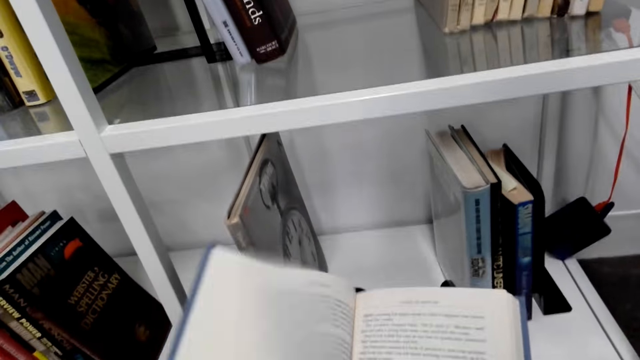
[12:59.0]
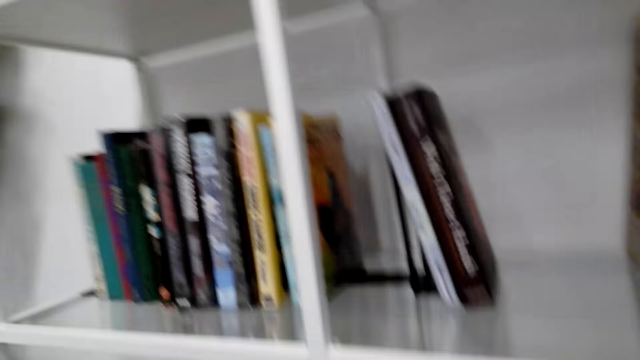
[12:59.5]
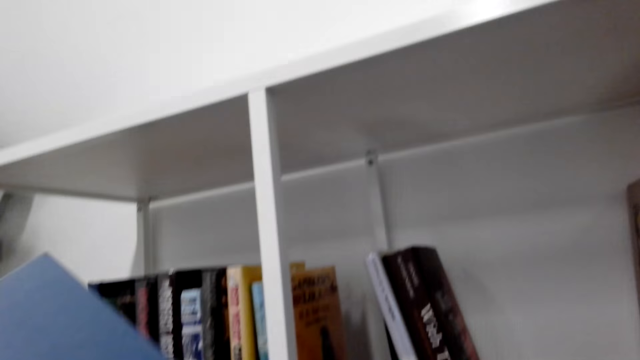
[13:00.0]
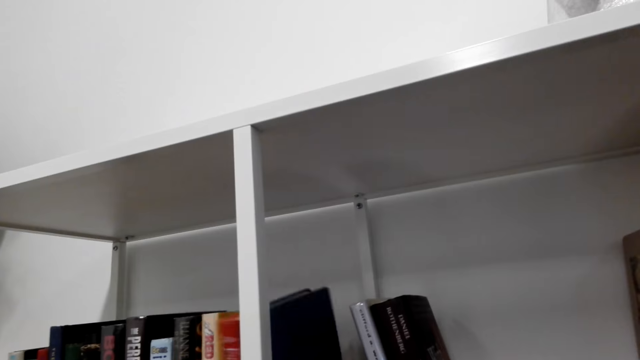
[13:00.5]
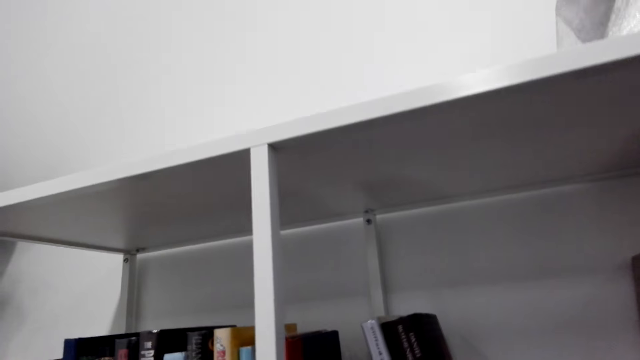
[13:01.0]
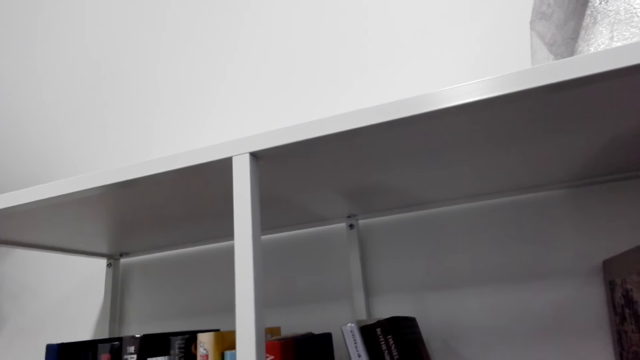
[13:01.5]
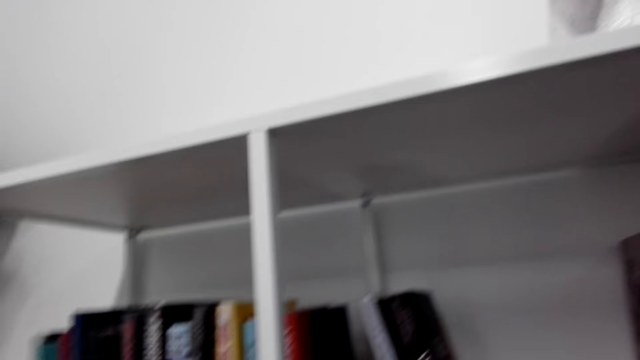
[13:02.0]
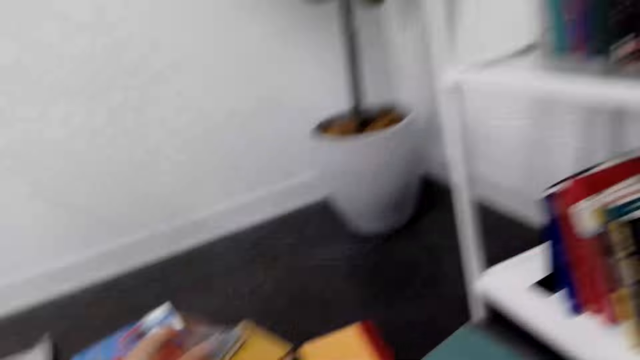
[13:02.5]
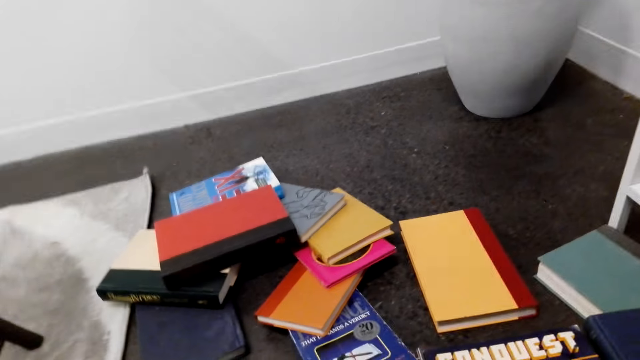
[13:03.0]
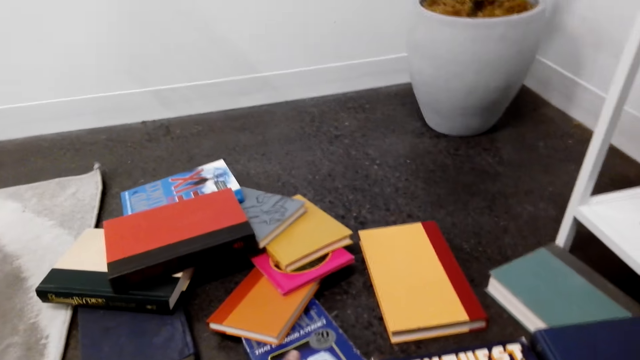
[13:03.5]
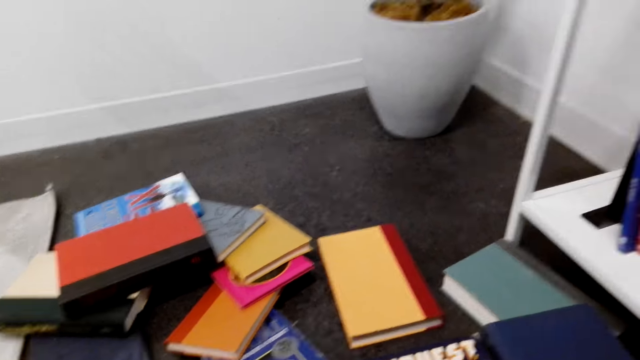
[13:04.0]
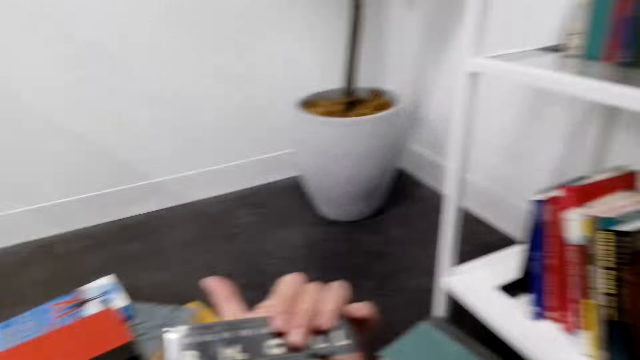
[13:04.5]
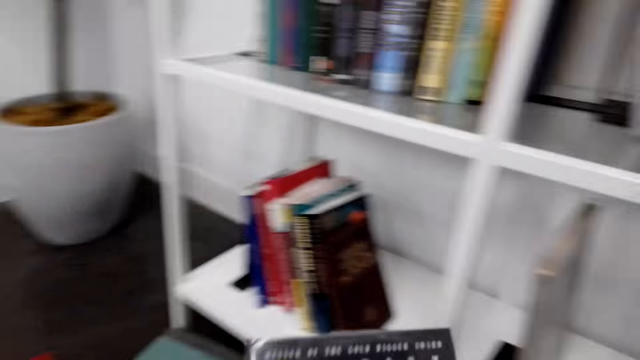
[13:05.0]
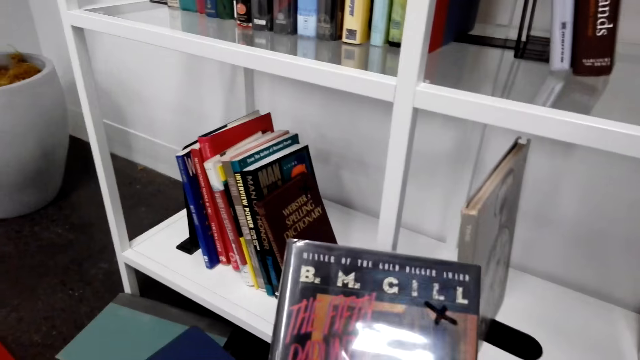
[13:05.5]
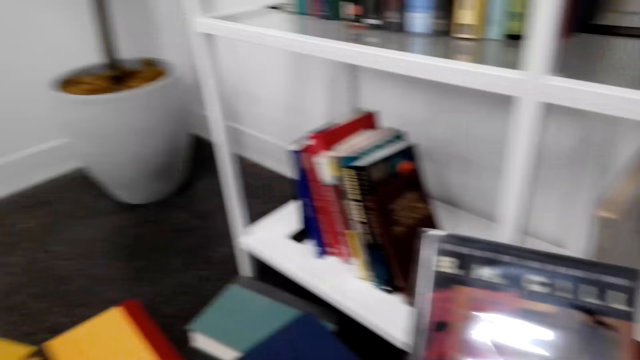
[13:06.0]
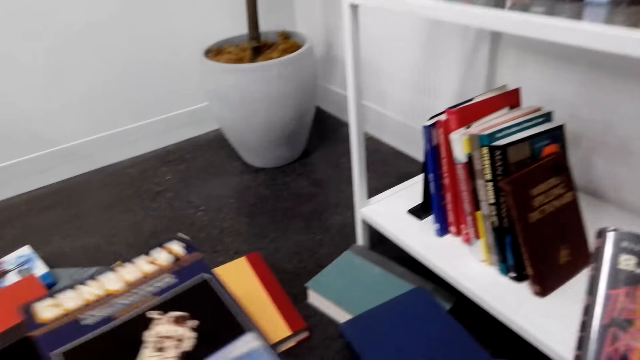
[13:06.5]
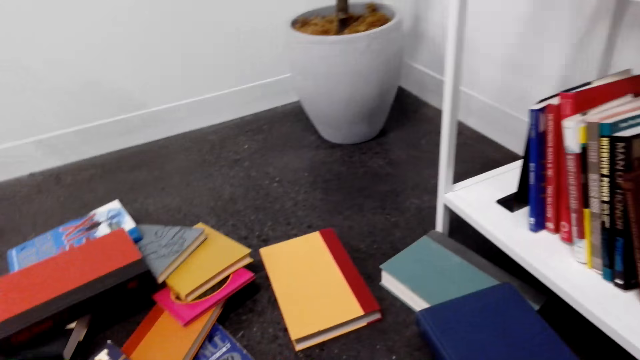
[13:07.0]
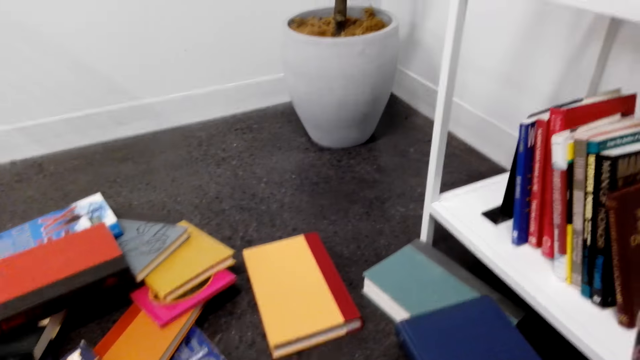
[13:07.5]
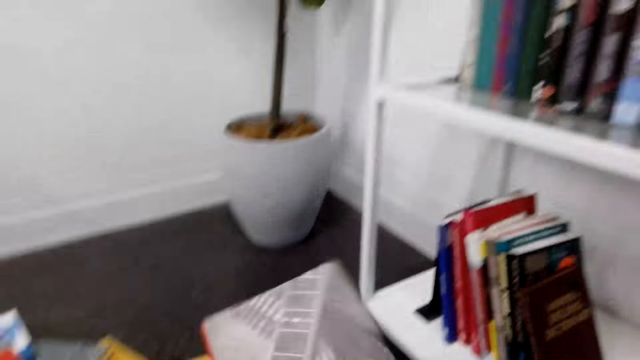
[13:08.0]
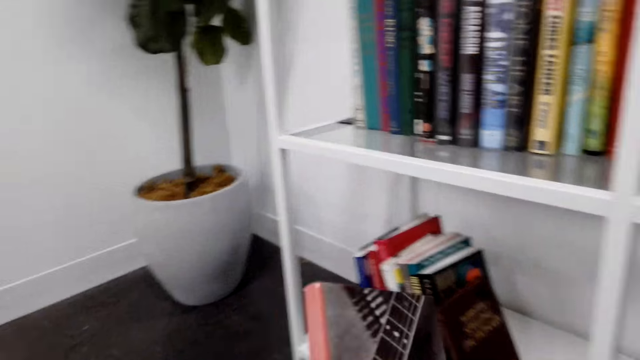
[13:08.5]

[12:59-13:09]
The camera wearer arranges a book on the bookshelf. They pick up a book from the floor. They stare at the book.

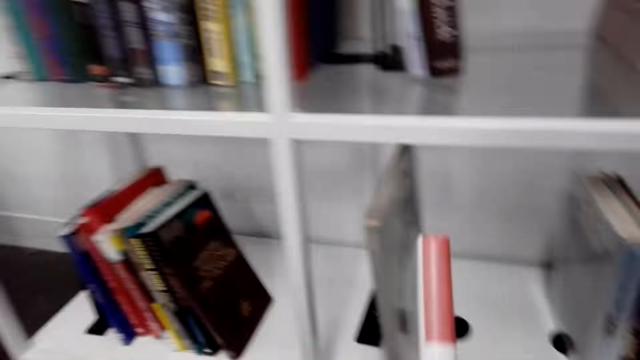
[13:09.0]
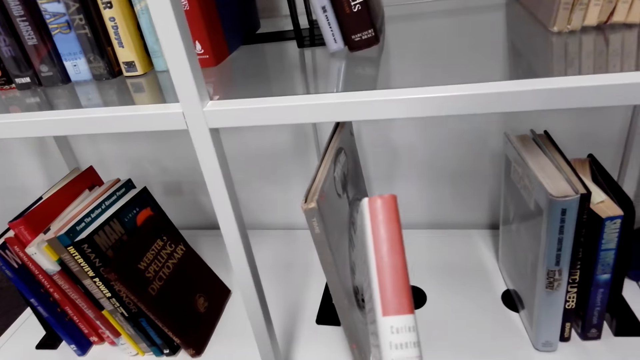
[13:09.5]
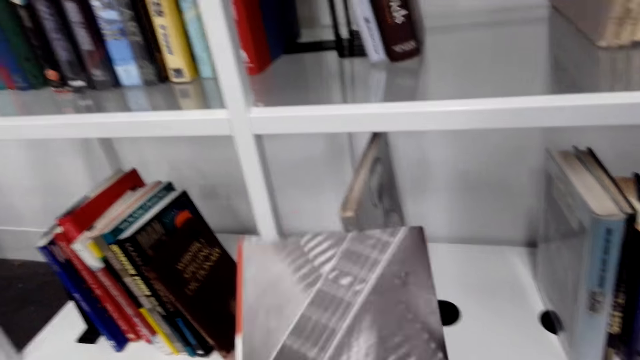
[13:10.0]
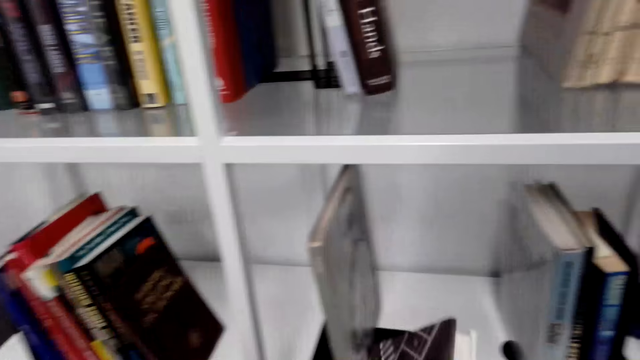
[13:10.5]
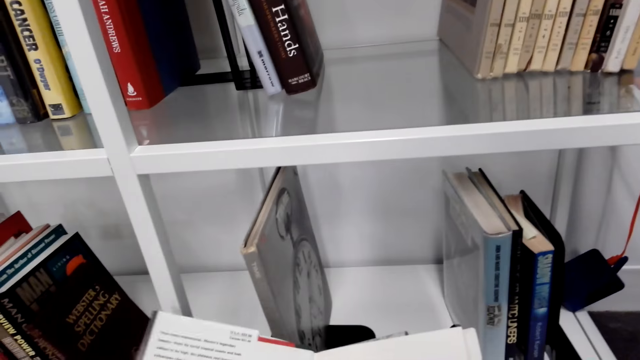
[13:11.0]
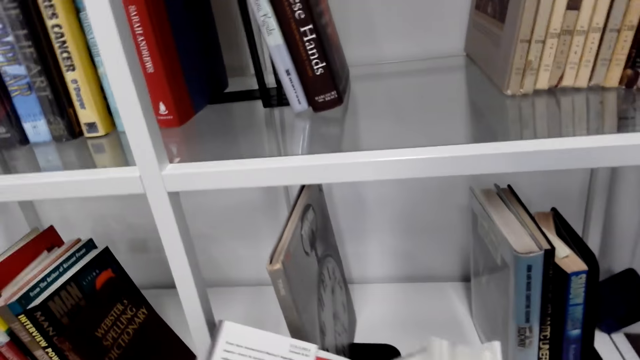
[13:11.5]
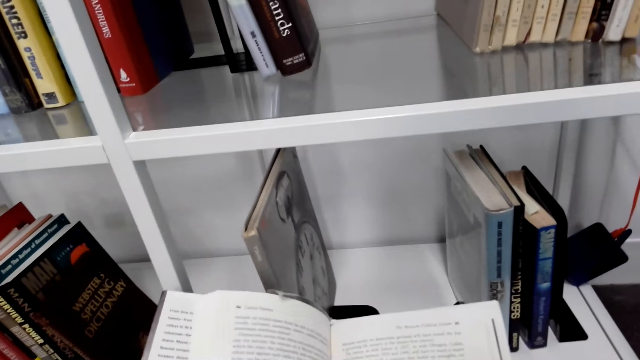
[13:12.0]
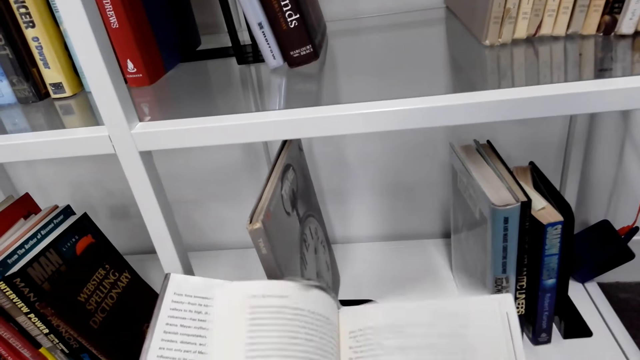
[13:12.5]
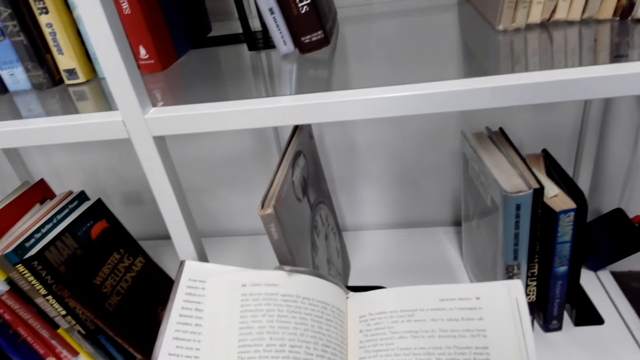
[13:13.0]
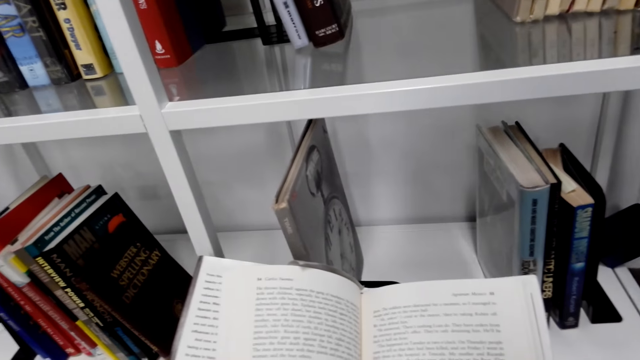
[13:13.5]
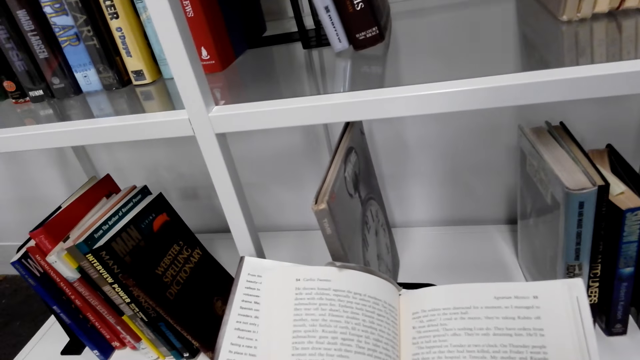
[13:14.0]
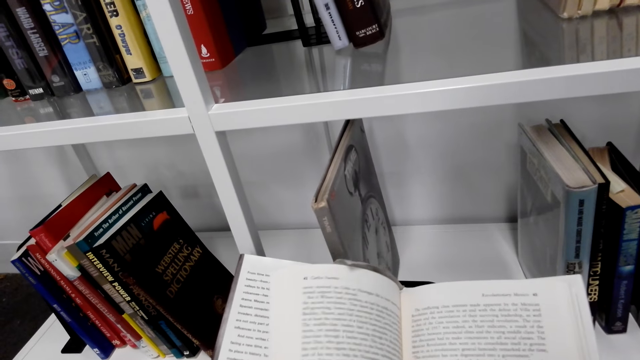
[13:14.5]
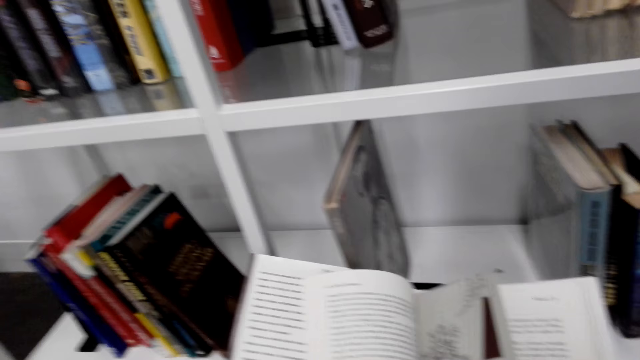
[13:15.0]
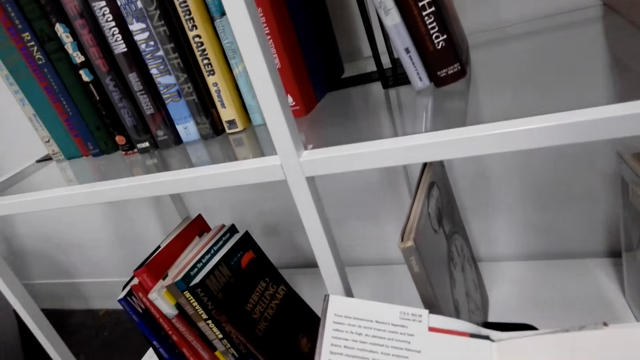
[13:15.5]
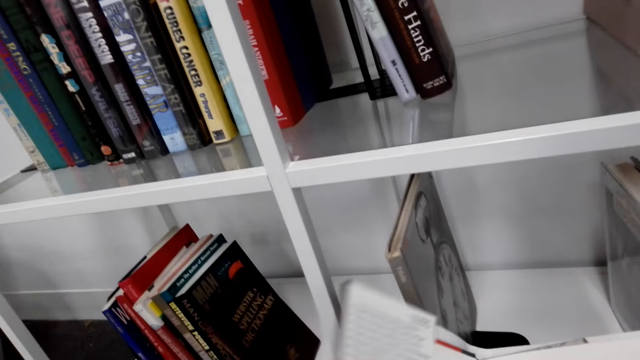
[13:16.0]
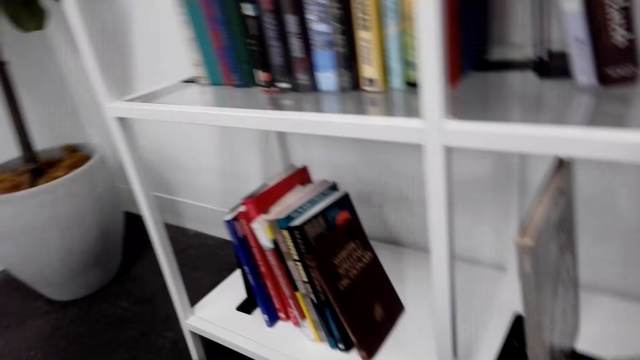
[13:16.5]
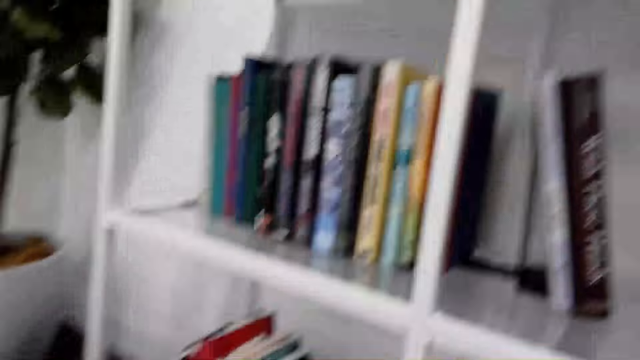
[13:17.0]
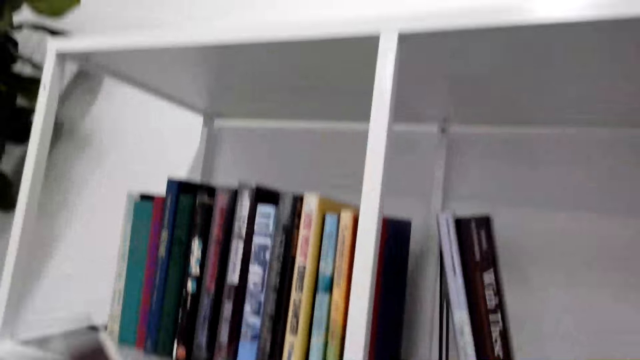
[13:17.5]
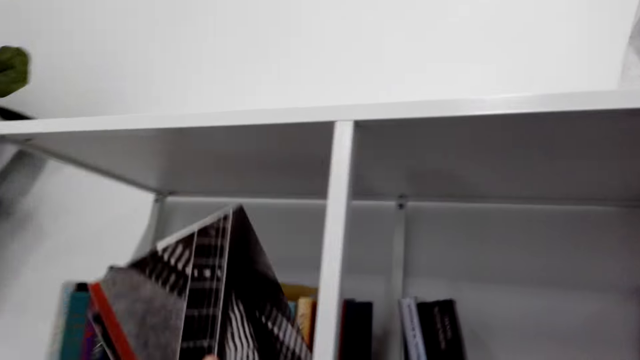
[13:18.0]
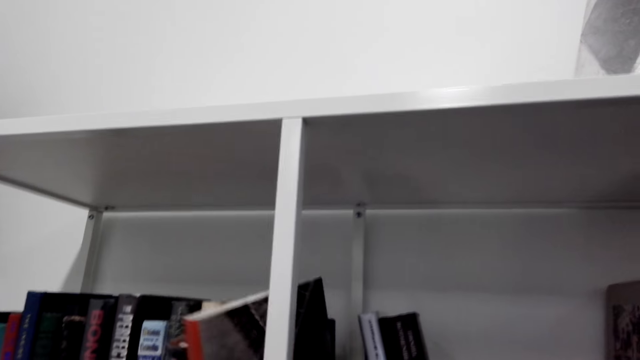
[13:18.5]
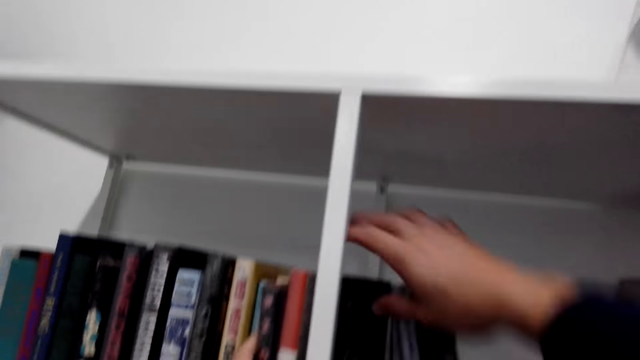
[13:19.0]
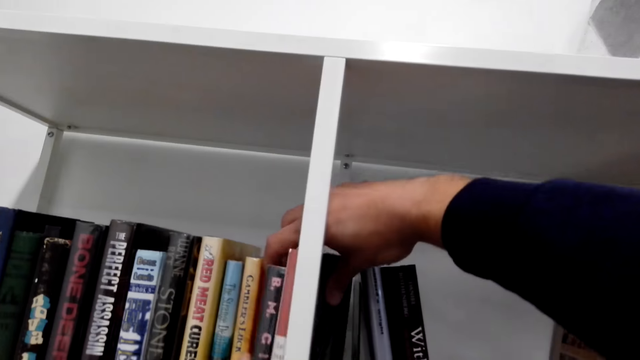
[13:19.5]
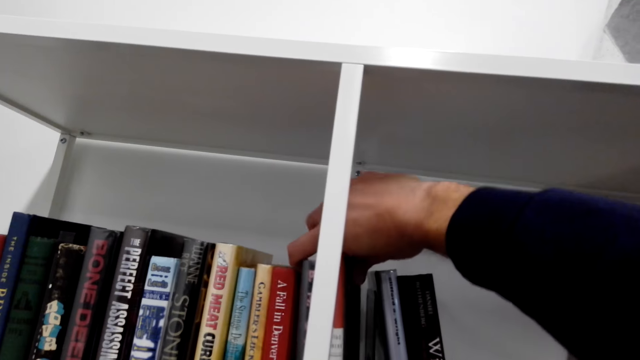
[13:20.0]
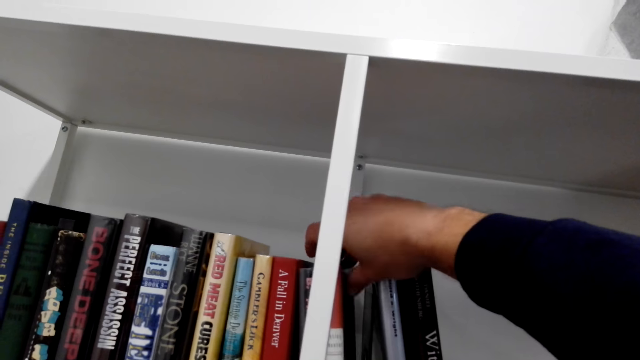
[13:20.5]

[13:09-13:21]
The camera wearer inspects a book. They open the book. They arrange the book on the bookshelf.
